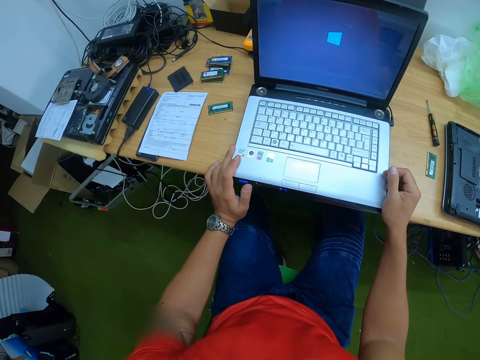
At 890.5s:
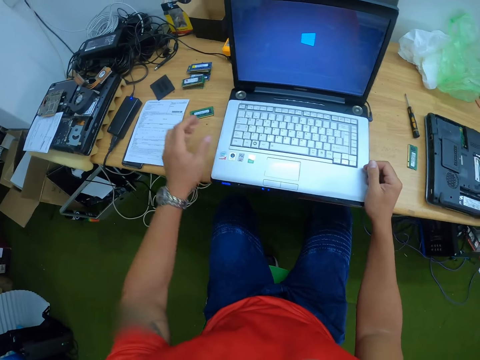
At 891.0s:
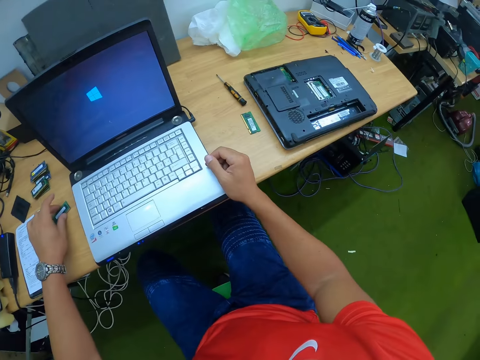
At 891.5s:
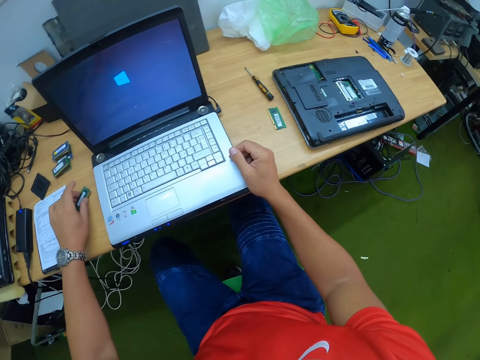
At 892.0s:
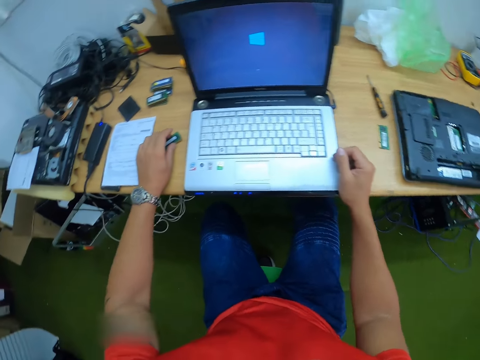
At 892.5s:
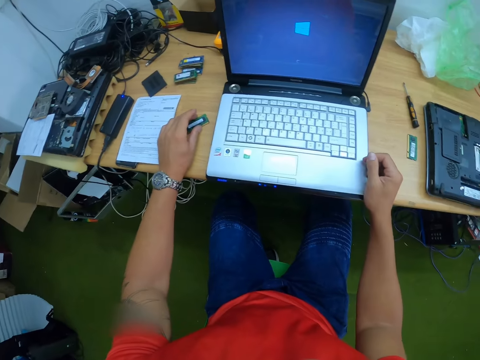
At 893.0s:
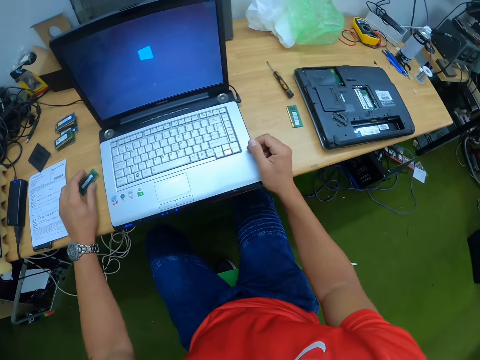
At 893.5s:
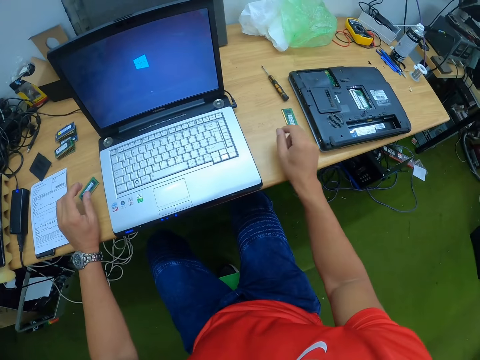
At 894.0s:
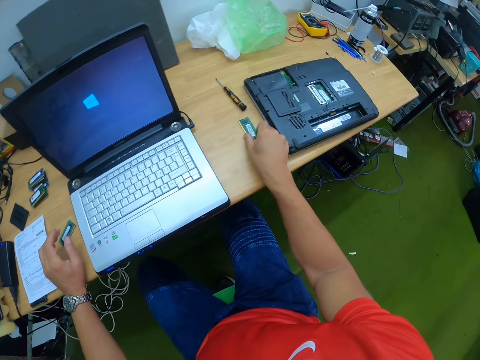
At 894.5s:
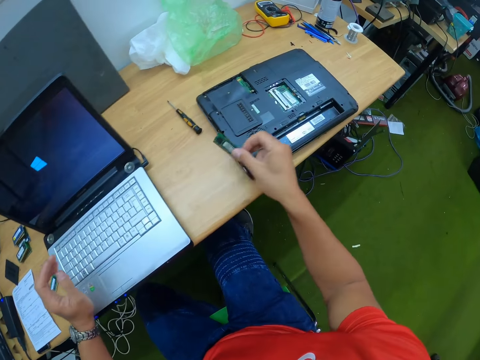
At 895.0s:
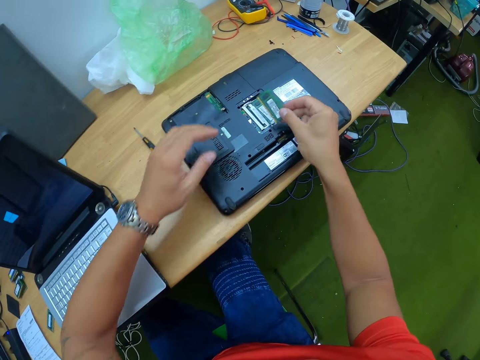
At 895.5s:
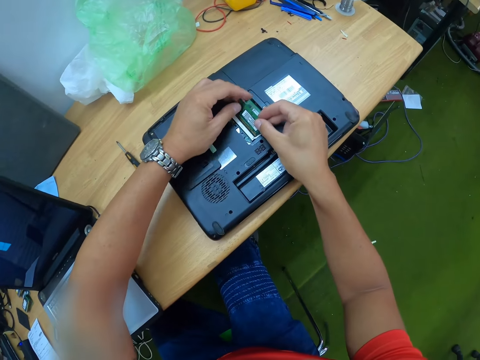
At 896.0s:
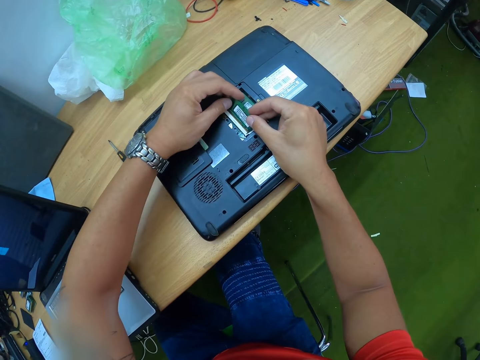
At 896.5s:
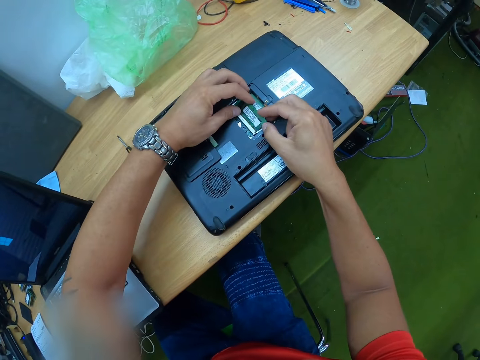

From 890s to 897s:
The camera wearer holds the laptop on the table with his right hand. He touches a ram. He pulls the chip on the table with his left hand. He lifts the chip on the table with his right hand. He inserts the chip into a laptop on the table with both hands.

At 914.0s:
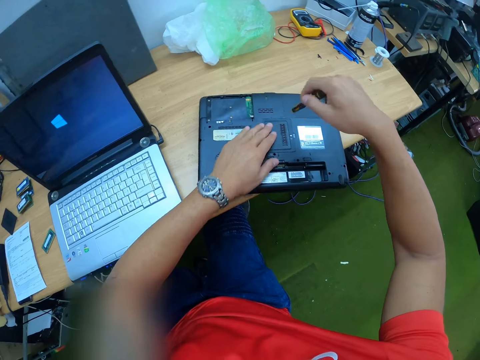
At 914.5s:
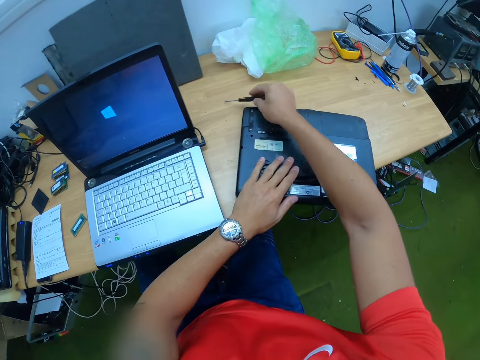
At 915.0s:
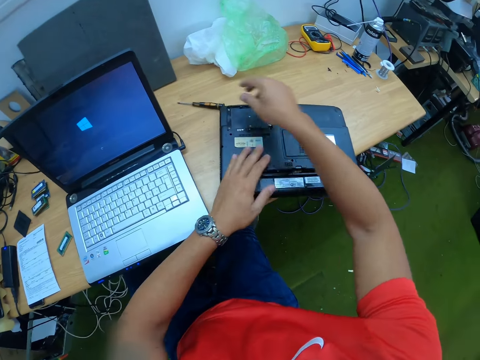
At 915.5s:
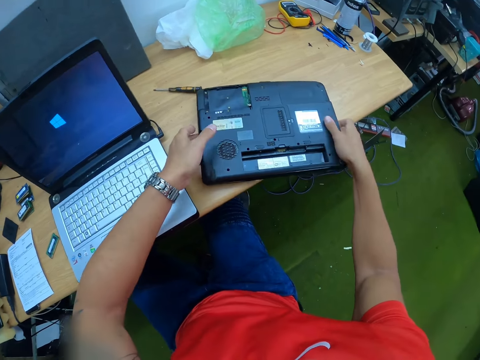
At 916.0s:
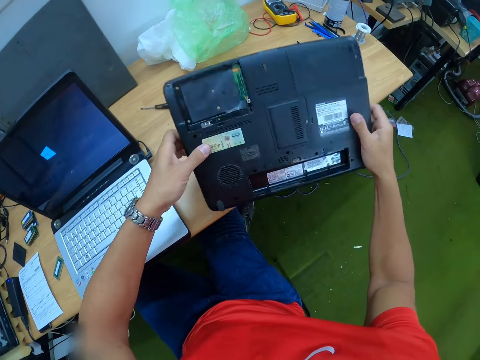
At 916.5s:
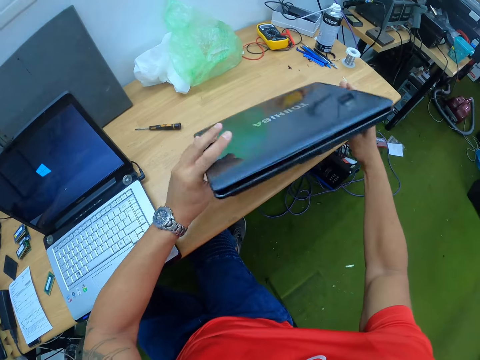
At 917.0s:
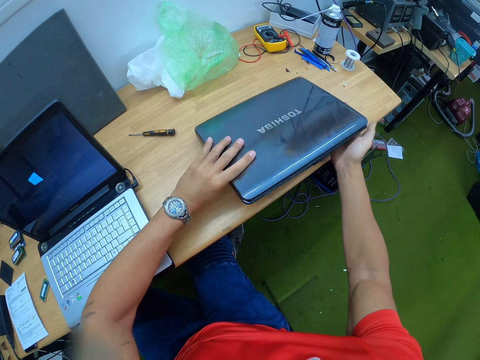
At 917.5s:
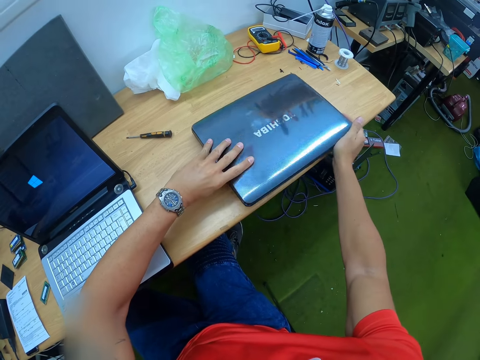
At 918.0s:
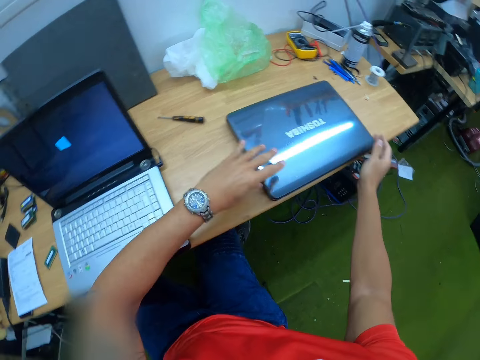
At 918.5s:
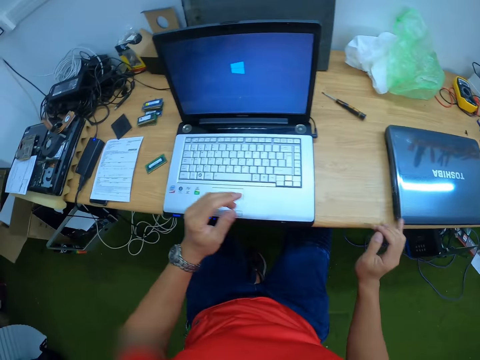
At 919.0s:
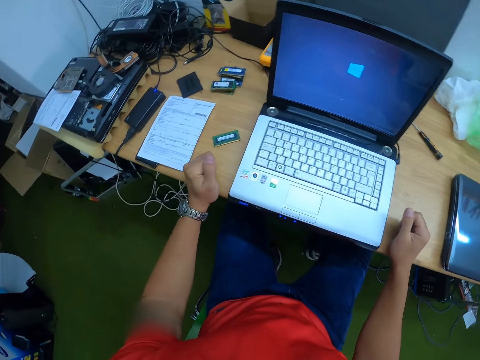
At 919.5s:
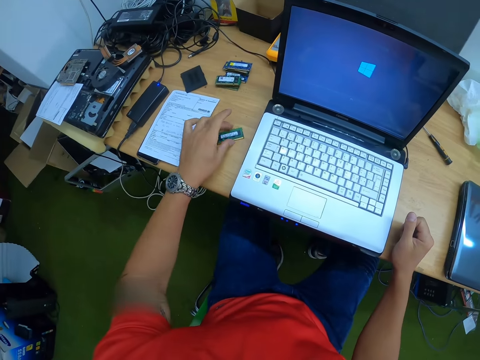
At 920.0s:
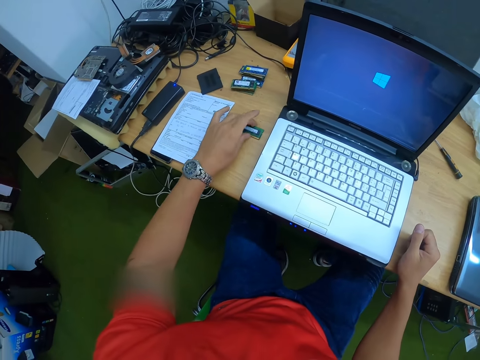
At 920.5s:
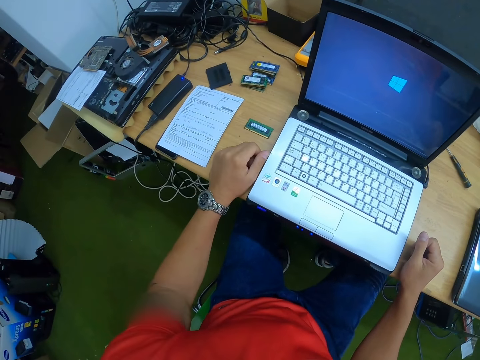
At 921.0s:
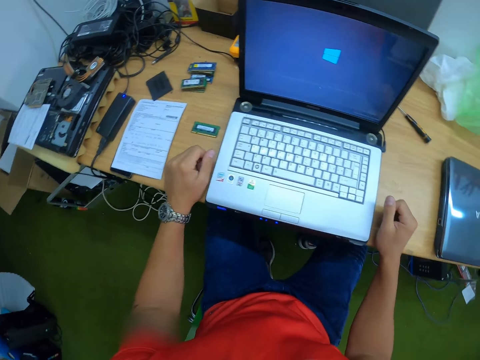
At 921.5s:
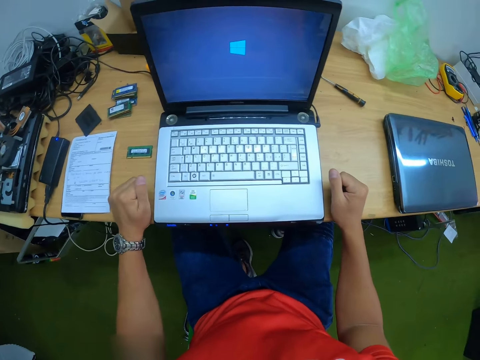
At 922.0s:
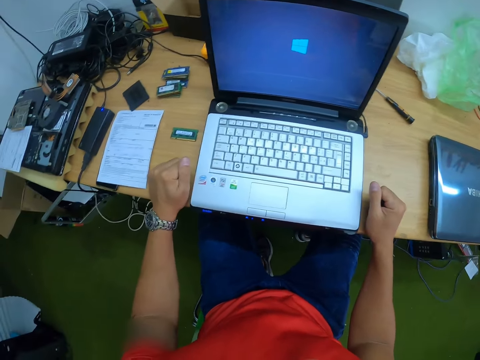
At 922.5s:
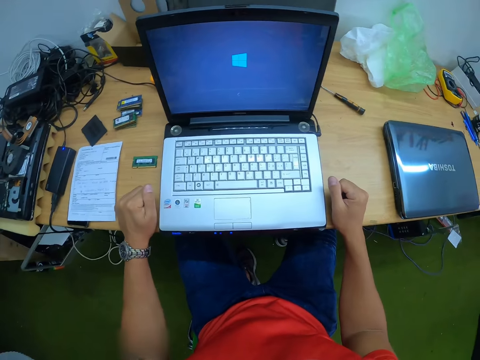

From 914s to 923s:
The camera wearer drops the screwdriver from his right hand to the table. He lifts the laptop from the table with both hands. He flips the laptop with both hands. He drops the laptop from both hands to the table. He moves the chip on the table with his left hand. He moves the laptop. He looks at the laptop.

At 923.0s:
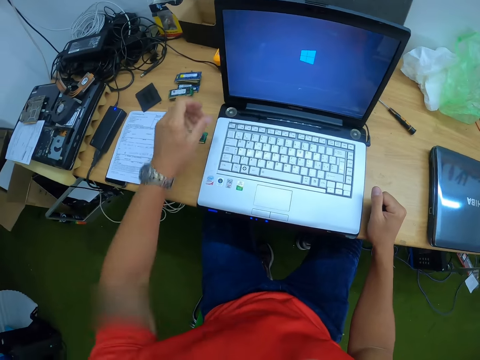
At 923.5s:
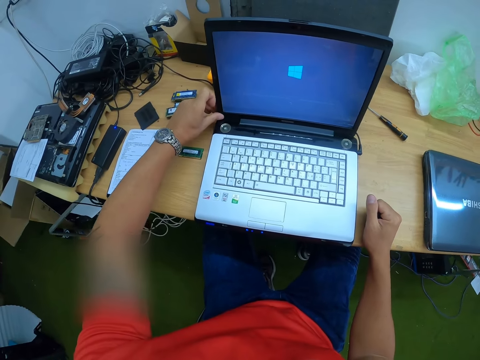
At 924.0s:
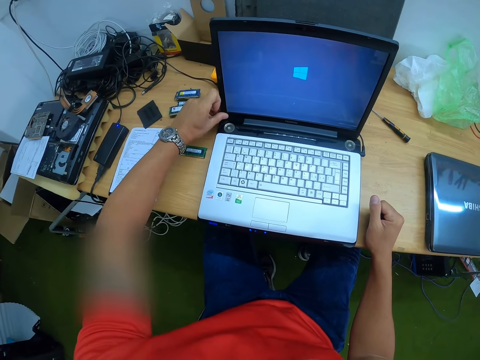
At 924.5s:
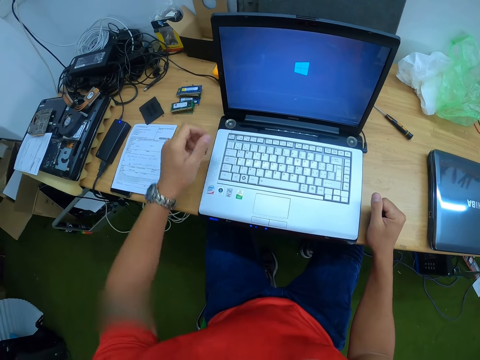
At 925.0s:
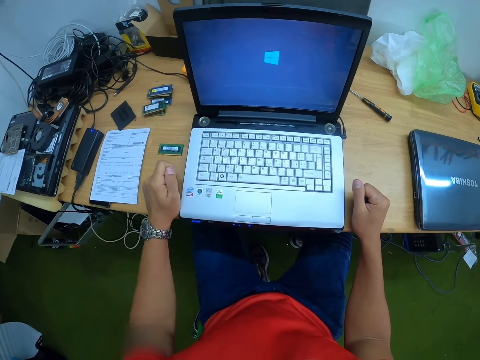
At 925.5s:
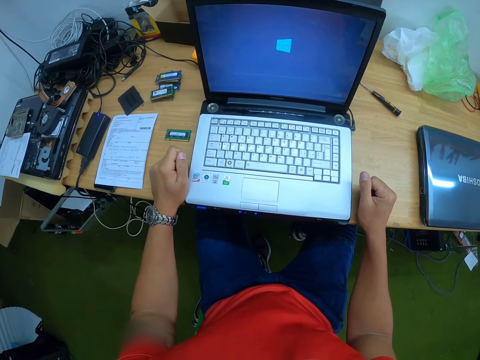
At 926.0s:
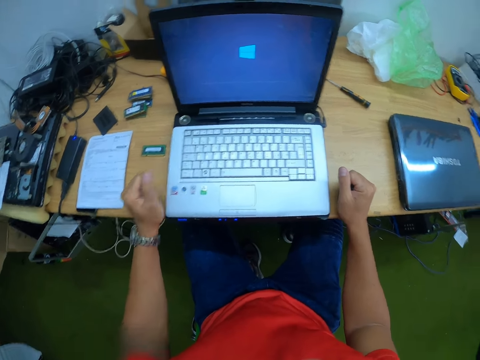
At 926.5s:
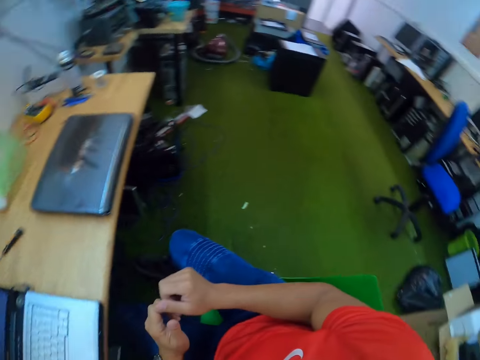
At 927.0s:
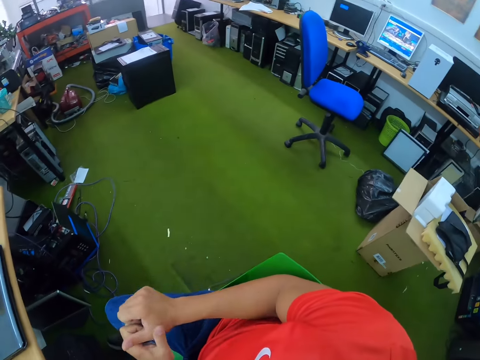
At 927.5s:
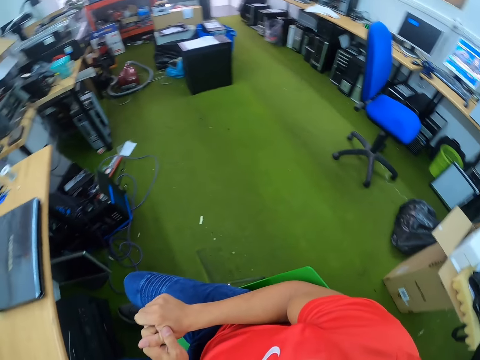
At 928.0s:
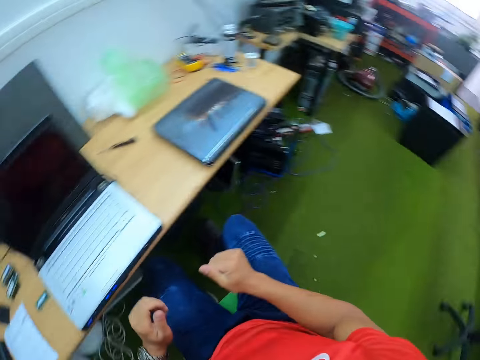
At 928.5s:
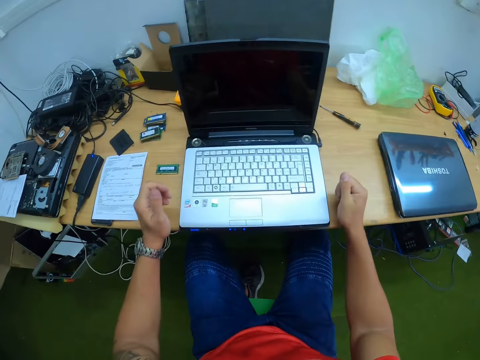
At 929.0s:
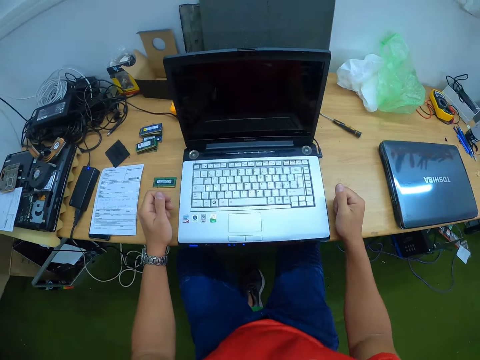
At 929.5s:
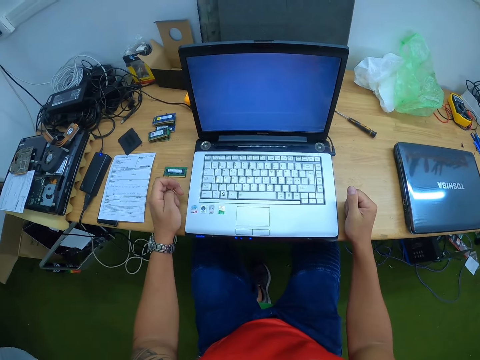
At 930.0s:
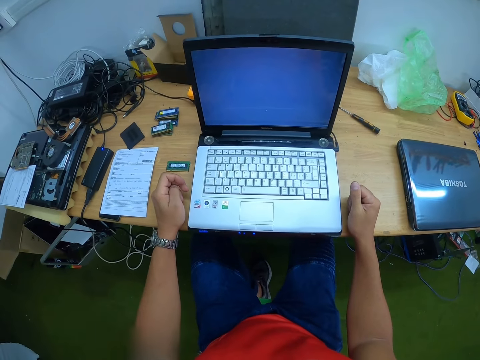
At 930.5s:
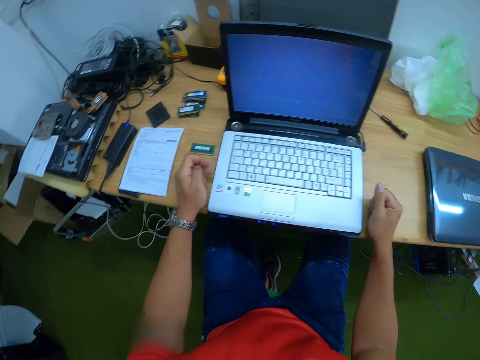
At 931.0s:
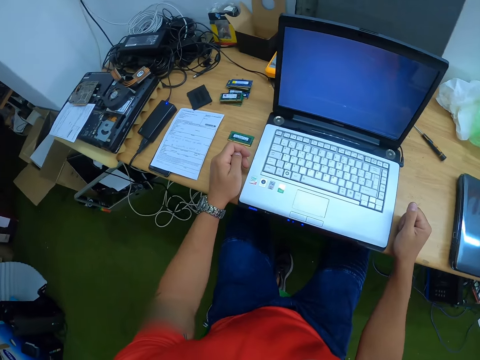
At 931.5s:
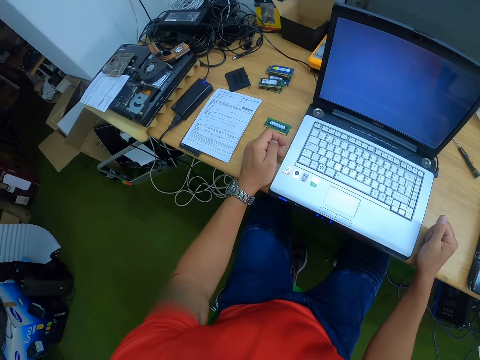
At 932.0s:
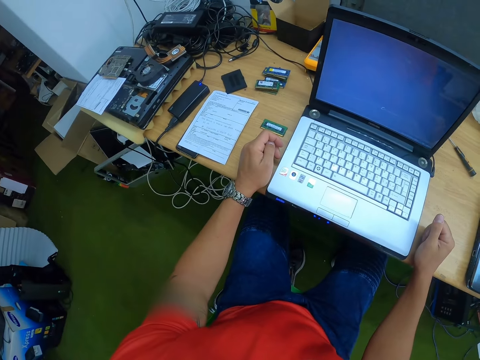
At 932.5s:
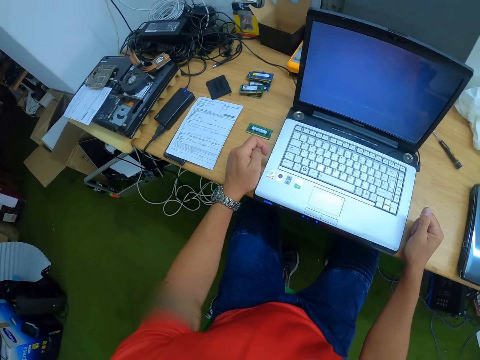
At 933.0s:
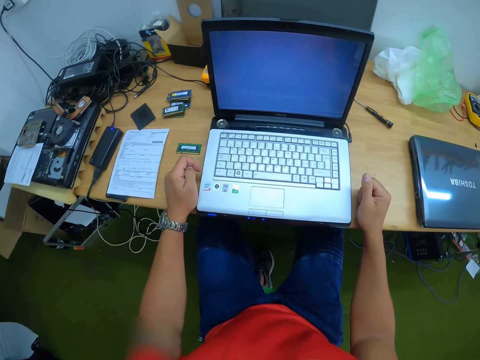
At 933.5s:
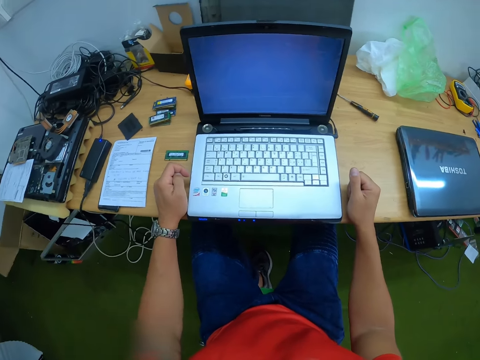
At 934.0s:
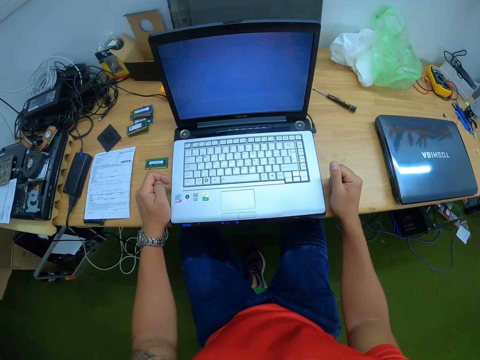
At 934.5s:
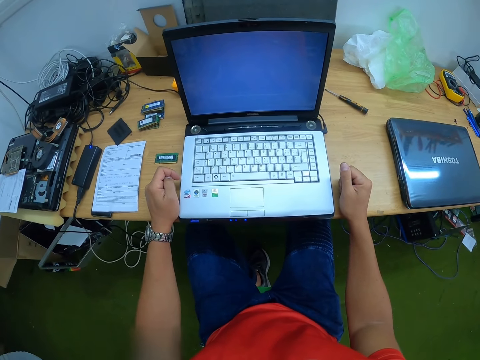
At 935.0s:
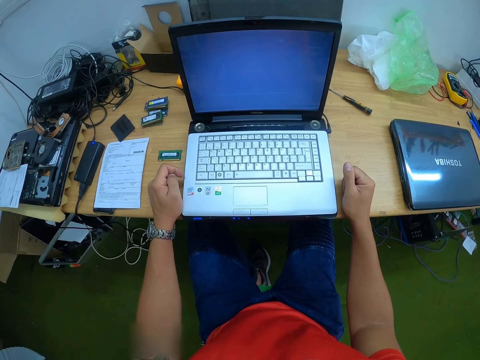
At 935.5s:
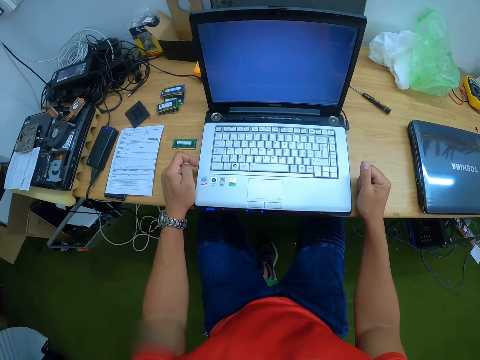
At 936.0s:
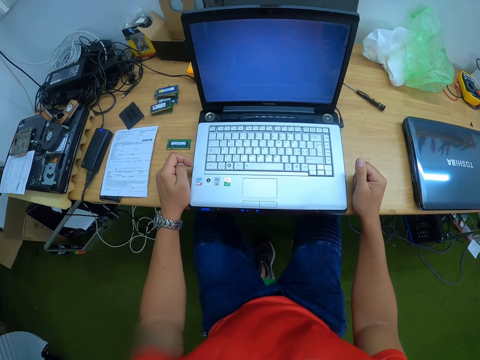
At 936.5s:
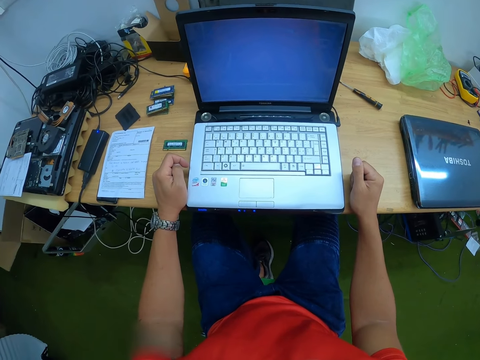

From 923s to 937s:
The camera wearer touches the laptop with his left hand. He looks at the laptop. He scratches his hand. He leans on the table. He looks at the laptop.
